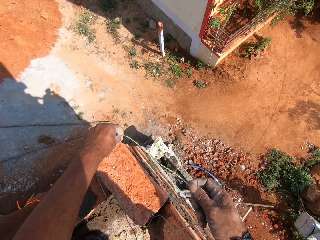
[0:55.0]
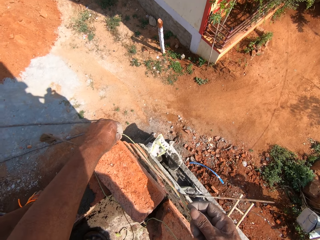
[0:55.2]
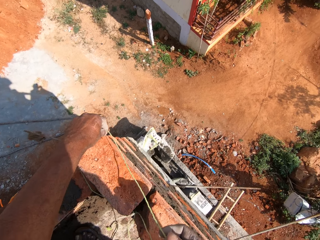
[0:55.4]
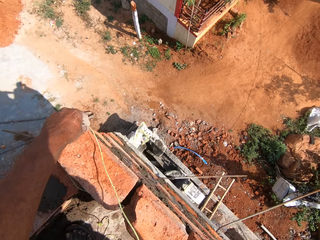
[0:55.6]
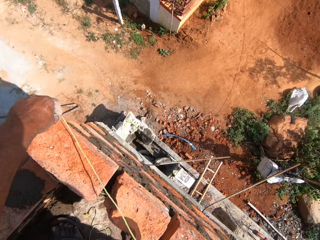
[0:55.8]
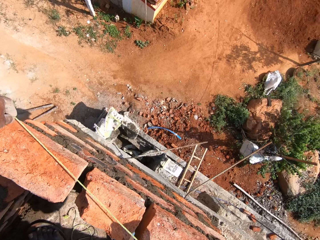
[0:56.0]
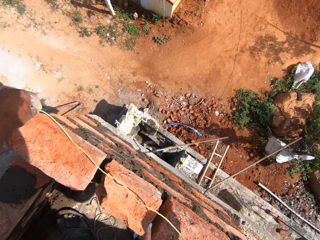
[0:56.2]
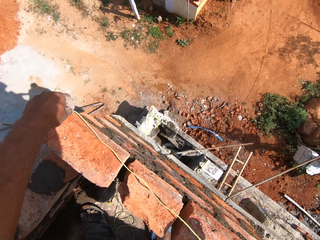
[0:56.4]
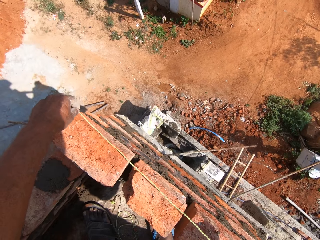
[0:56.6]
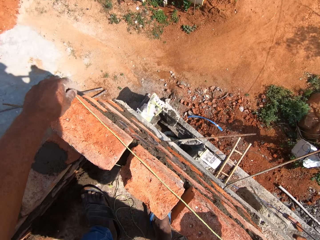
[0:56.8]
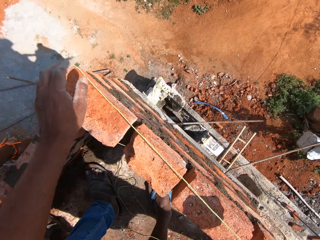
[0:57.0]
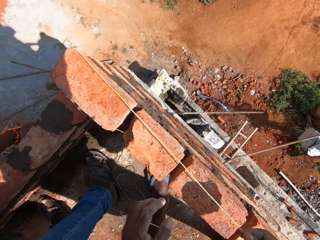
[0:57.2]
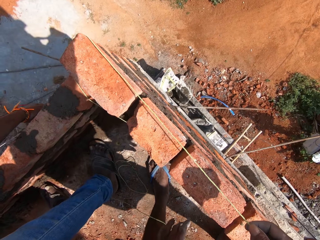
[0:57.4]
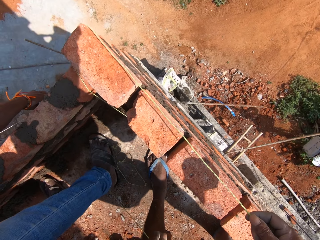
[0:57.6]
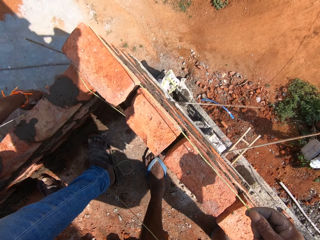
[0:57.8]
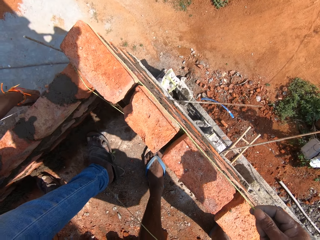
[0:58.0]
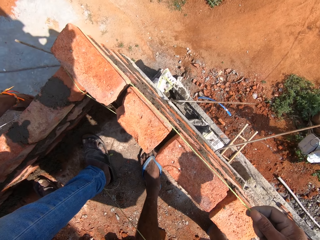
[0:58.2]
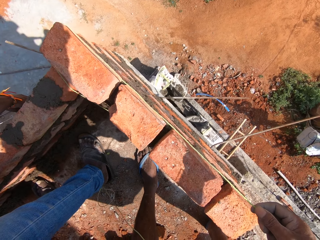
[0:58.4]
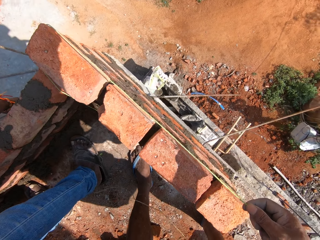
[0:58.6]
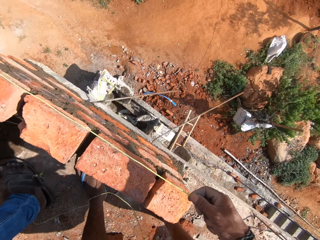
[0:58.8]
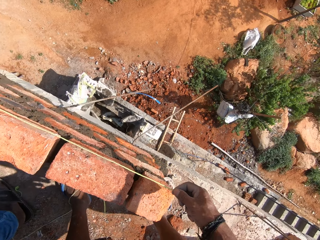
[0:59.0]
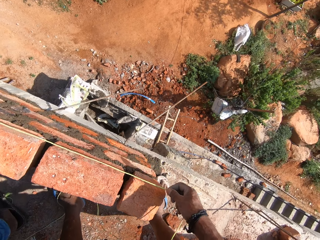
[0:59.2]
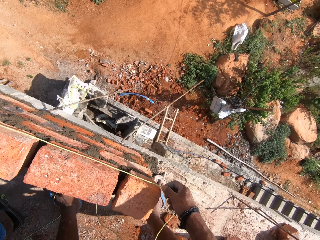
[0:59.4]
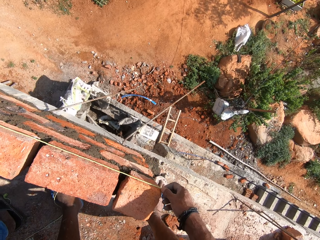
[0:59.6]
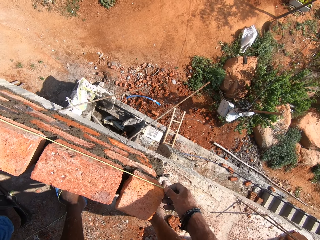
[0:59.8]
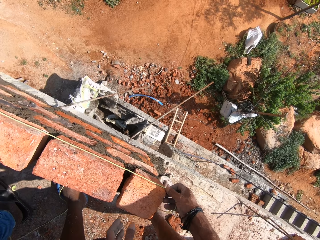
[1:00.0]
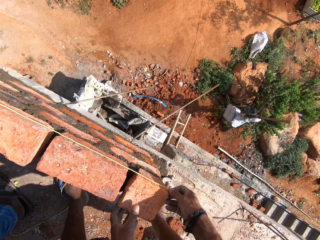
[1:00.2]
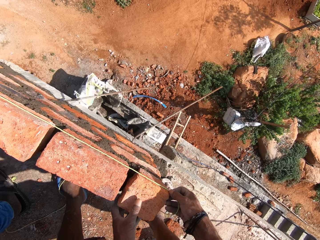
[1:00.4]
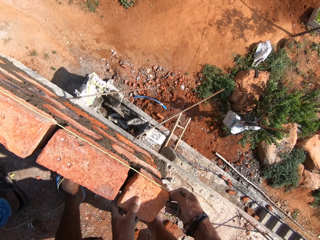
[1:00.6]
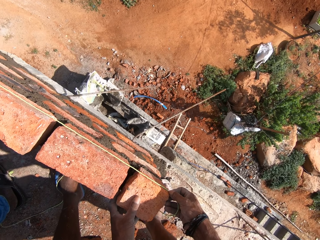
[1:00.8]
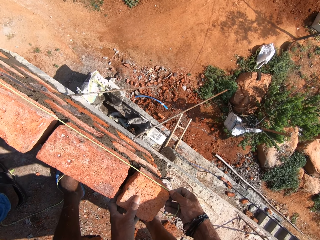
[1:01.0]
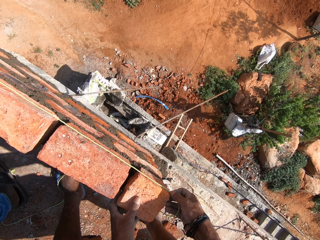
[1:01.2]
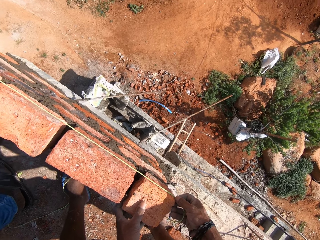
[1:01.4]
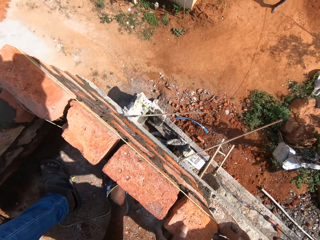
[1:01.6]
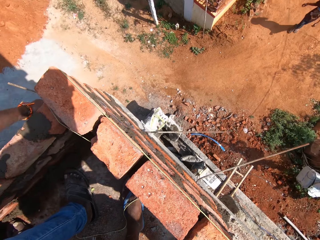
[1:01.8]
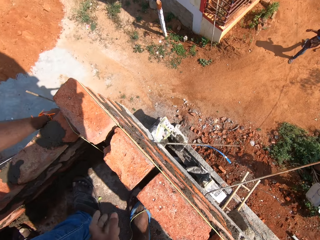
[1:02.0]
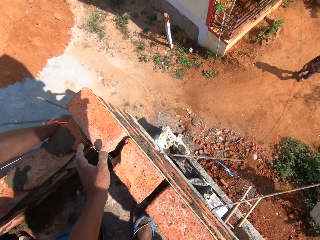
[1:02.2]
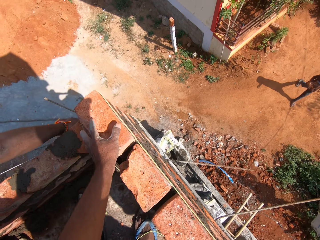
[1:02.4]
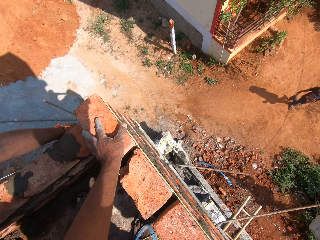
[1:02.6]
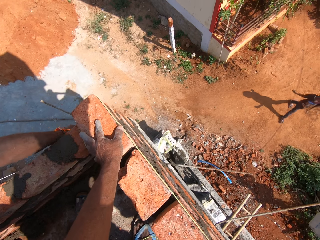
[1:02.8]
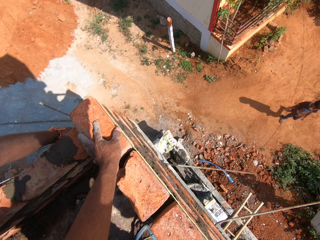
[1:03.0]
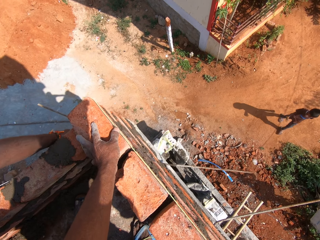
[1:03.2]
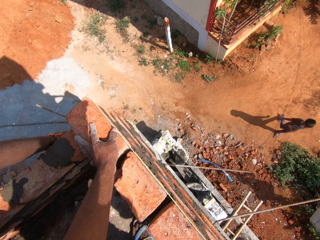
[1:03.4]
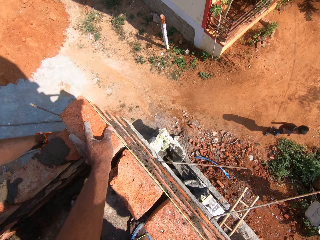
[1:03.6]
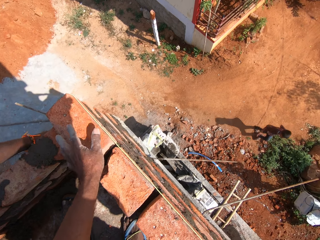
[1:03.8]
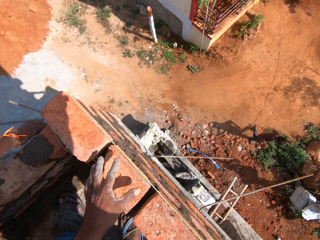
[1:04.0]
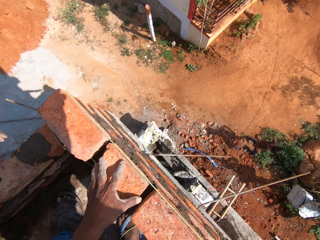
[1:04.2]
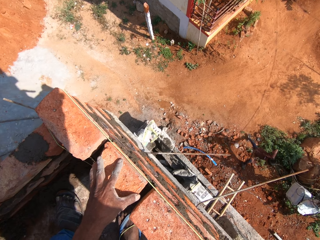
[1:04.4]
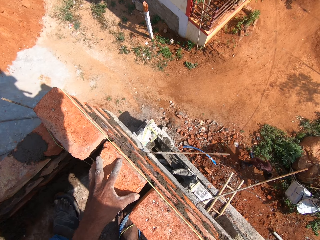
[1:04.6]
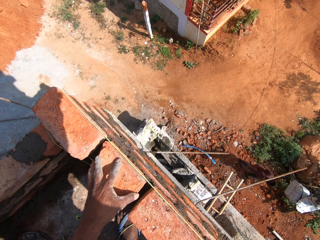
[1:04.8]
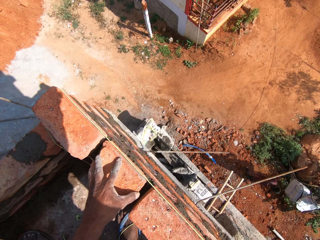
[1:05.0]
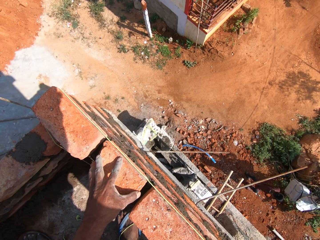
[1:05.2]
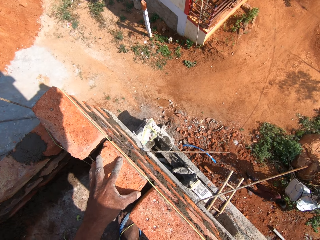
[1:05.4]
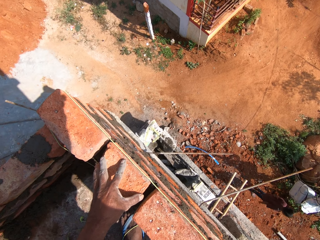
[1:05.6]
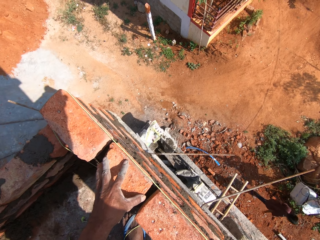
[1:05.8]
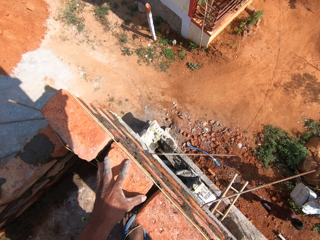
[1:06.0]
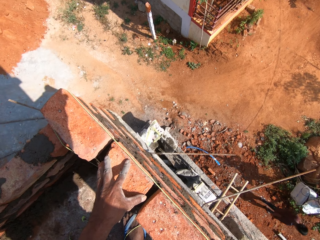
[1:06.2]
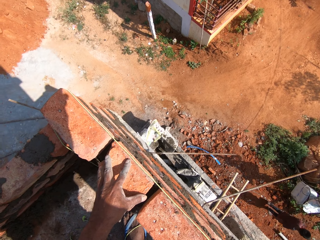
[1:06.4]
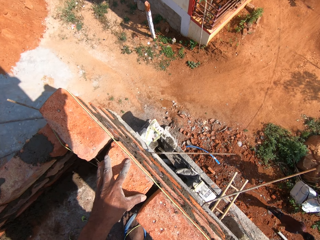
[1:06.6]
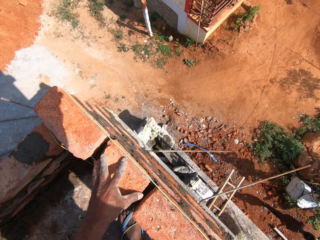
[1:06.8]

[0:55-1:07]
The camera wearer passes the thread through the concrete block. They align the blocks with the thread. They hold the concrete block with the left hand.

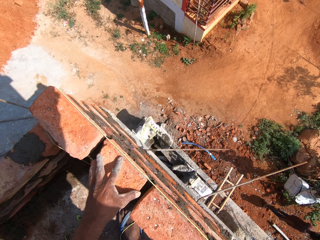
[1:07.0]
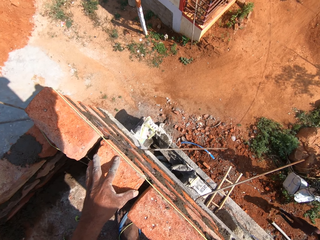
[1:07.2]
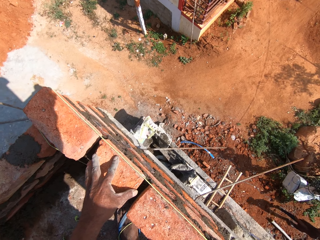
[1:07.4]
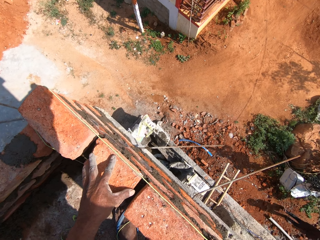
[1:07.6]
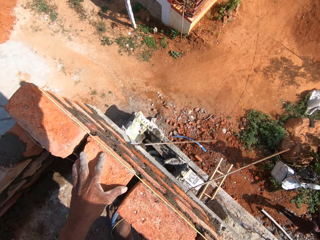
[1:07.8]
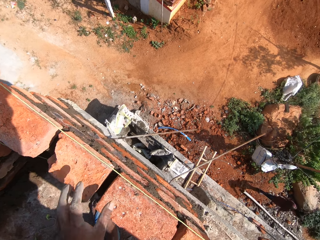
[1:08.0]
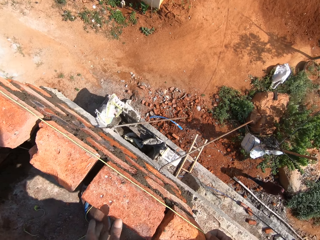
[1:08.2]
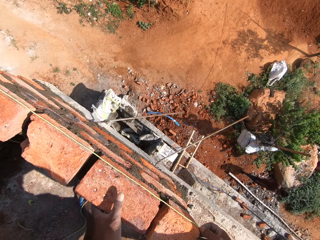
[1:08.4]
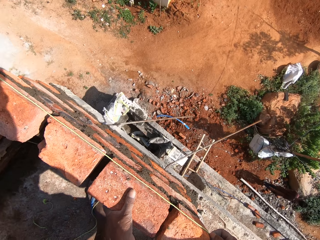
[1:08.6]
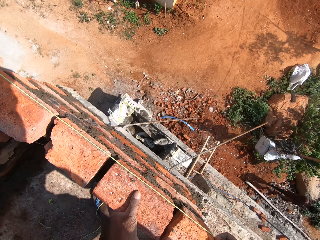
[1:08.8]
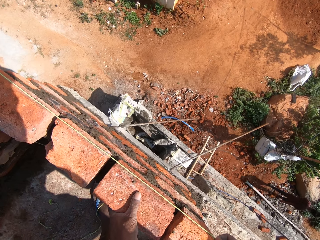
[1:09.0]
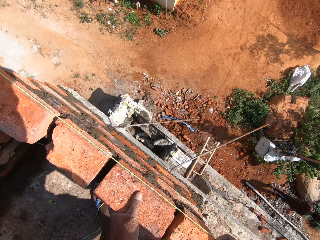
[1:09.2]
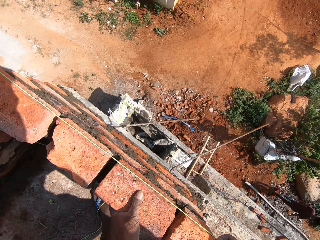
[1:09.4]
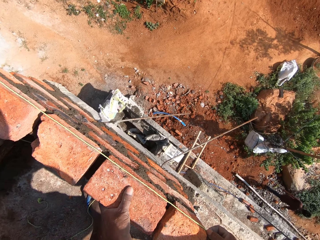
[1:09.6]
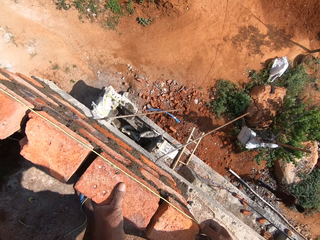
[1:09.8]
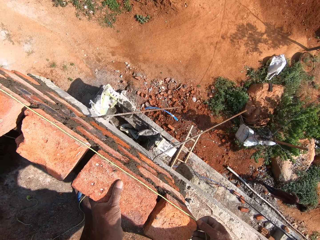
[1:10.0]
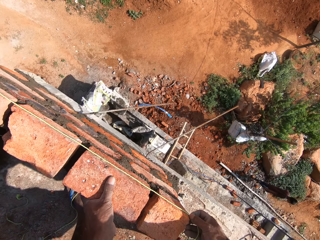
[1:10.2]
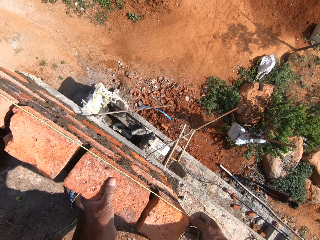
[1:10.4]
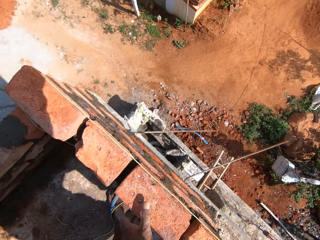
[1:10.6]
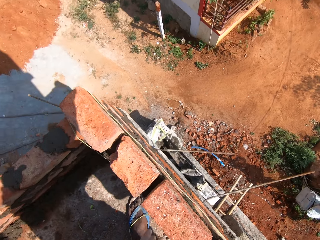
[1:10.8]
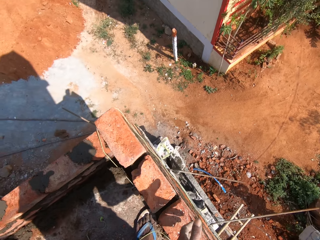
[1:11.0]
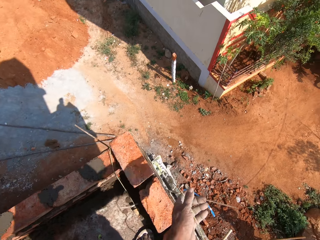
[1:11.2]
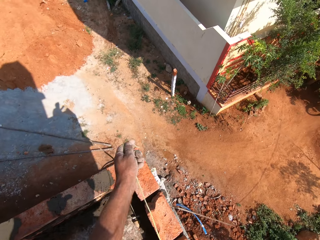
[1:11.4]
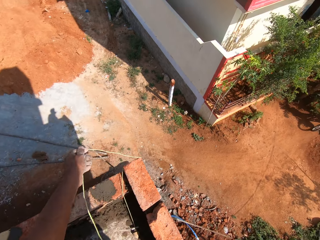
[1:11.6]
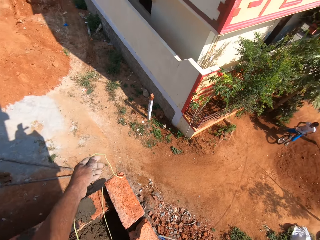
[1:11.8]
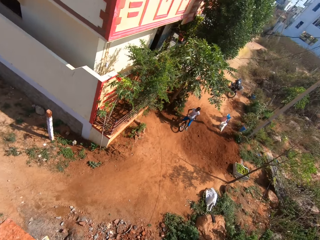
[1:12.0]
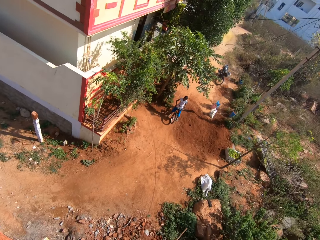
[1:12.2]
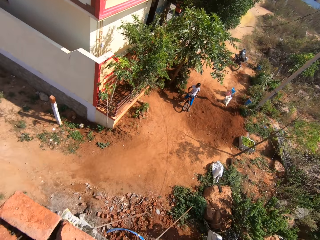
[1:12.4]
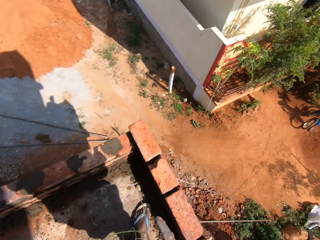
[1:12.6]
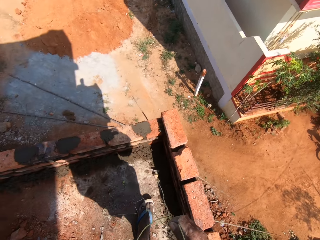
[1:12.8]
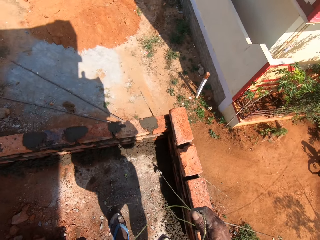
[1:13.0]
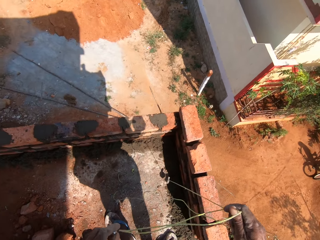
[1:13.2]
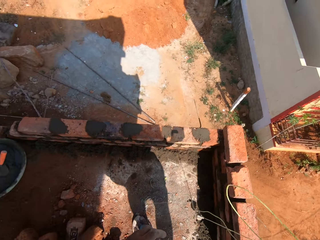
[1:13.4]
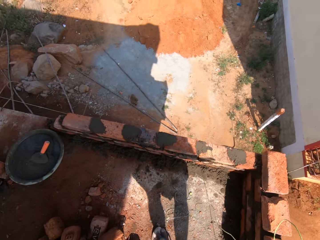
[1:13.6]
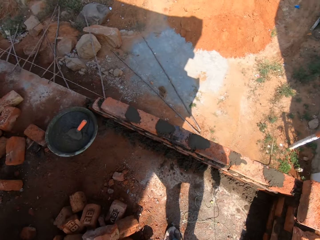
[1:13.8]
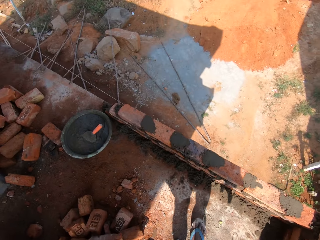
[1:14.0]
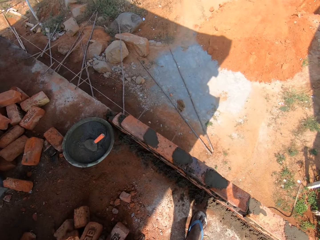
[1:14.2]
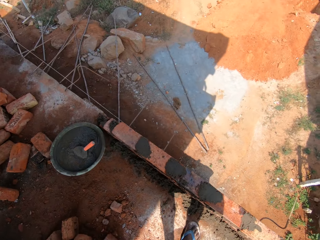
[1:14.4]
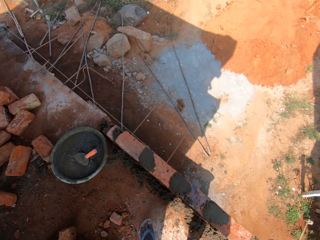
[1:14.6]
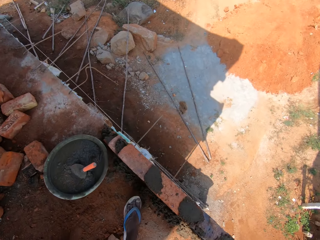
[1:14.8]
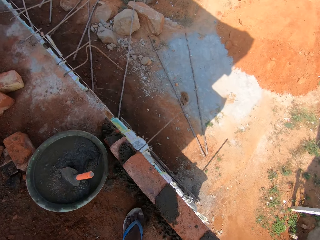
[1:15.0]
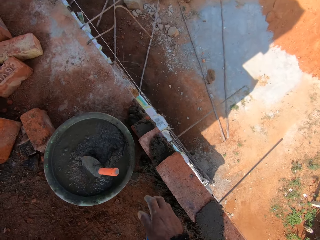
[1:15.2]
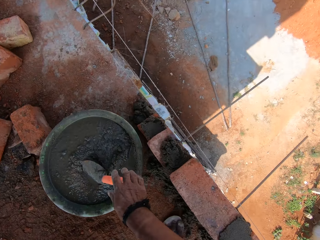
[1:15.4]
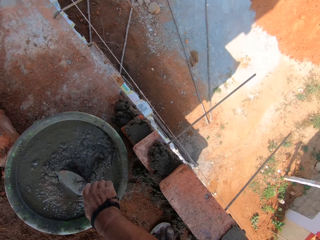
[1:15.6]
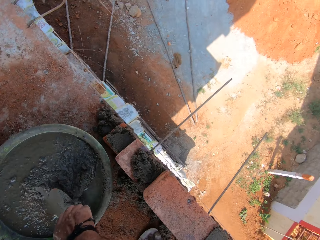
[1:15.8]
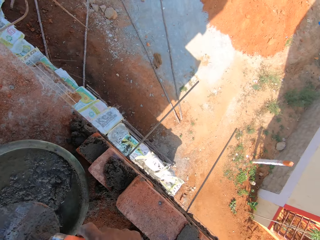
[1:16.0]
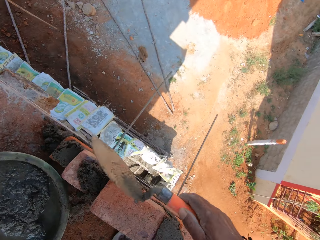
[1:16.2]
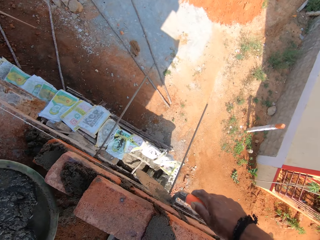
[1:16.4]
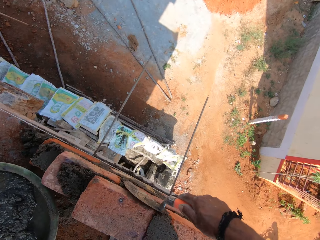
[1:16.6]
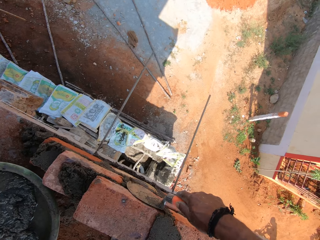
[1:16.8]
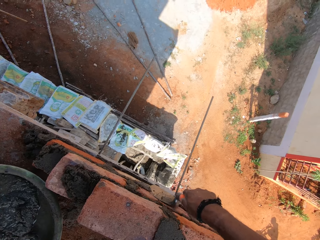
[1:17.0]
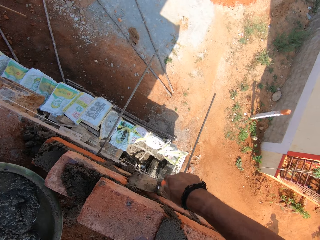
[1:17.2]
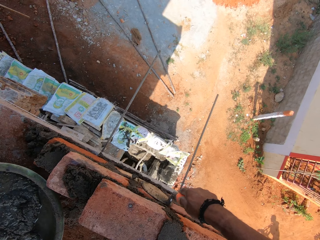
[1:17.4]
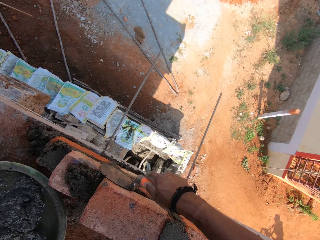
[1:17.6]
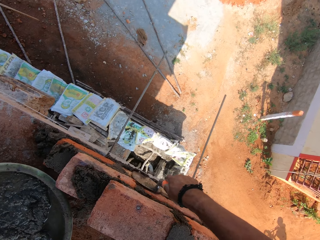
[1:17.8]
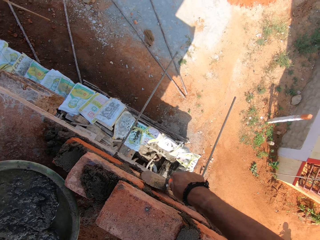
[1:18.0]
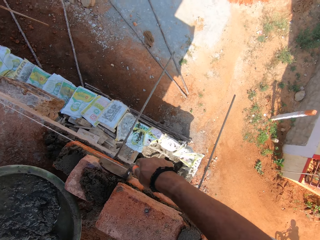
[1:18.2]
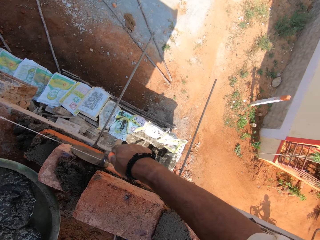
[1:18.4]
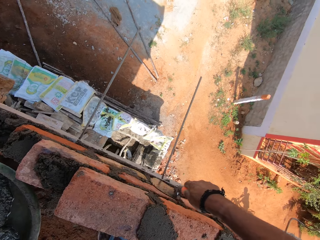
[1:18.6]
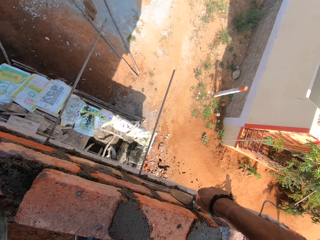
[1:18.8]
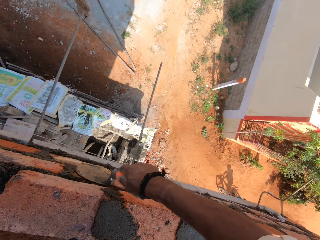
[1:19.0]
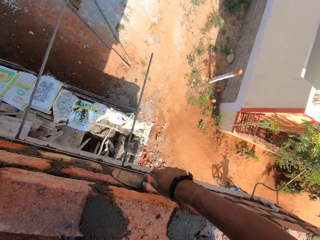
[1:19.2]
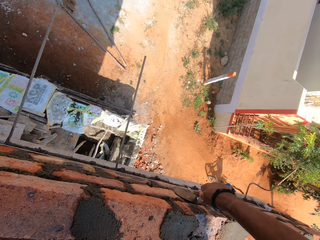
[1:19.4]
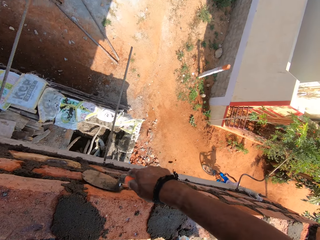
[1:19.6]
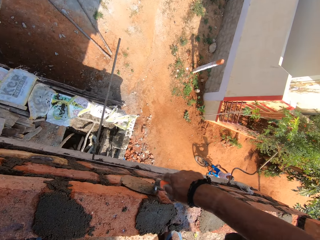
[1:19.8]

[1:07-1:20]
The camera wearer pushes the concrete block with the left hand. They pull off the thread with the left hand. They pull off the thread. They take the trowel from the tasla. They hold the trowel with the right hand. They scrub the cement on the bricks with the trowel. They remove the plaster from the wall with the trowel.
